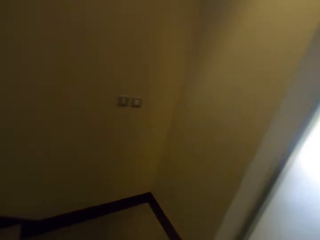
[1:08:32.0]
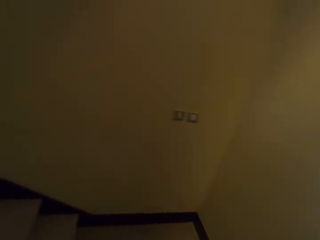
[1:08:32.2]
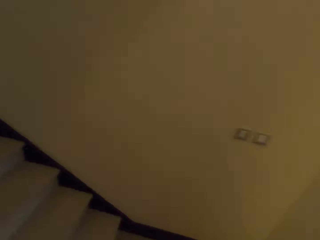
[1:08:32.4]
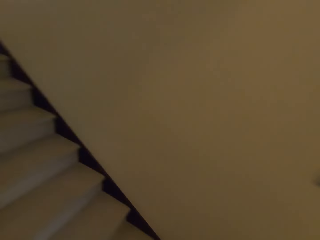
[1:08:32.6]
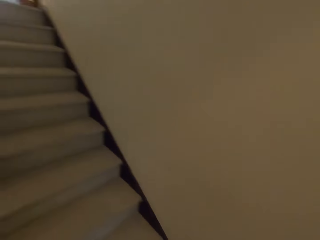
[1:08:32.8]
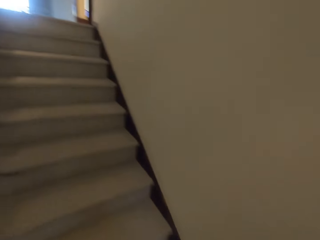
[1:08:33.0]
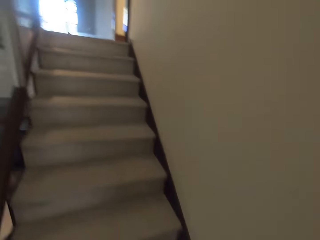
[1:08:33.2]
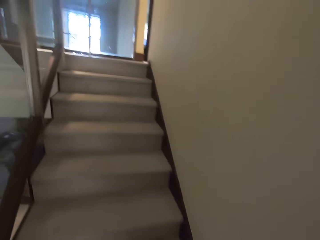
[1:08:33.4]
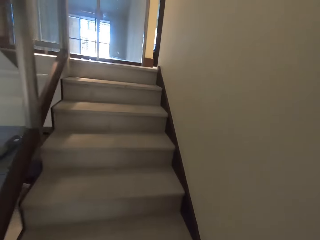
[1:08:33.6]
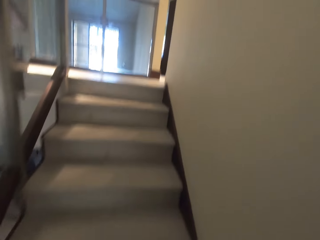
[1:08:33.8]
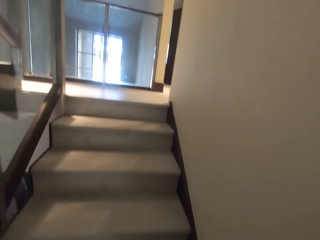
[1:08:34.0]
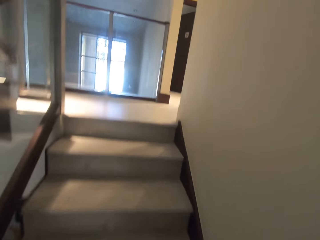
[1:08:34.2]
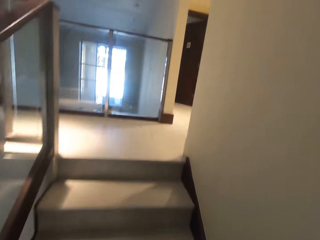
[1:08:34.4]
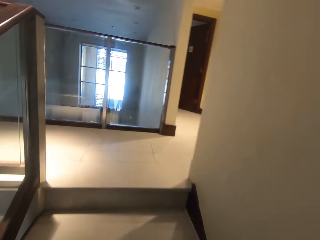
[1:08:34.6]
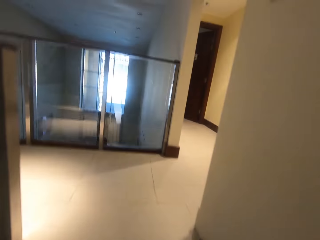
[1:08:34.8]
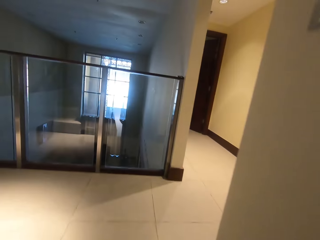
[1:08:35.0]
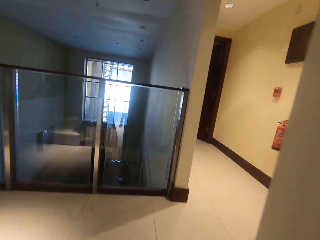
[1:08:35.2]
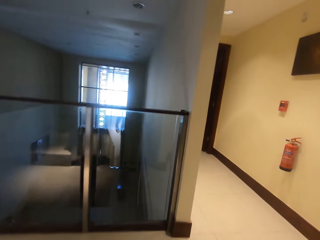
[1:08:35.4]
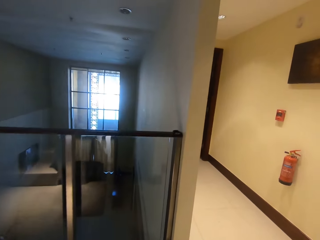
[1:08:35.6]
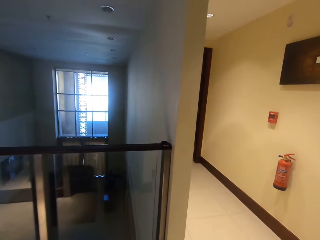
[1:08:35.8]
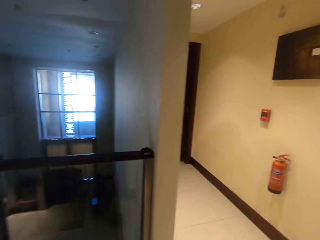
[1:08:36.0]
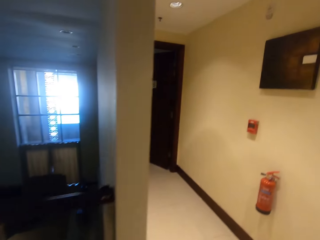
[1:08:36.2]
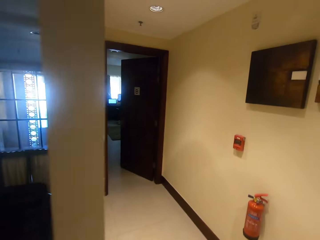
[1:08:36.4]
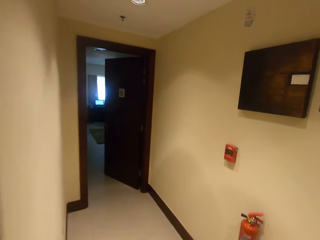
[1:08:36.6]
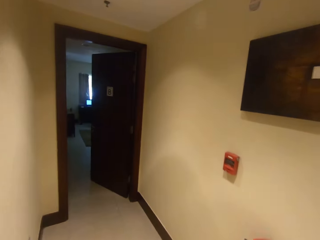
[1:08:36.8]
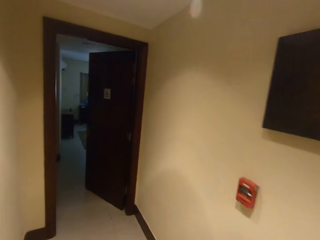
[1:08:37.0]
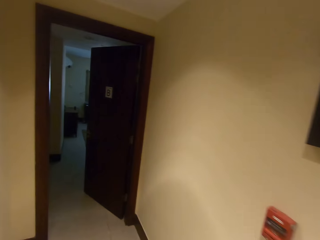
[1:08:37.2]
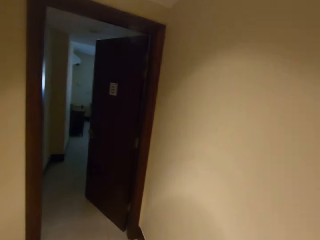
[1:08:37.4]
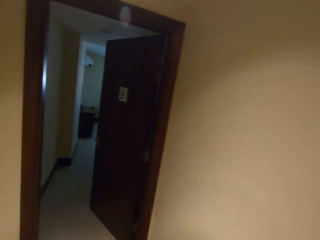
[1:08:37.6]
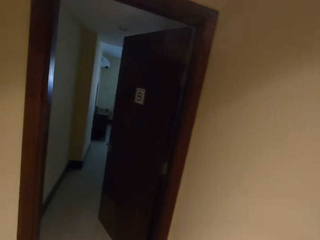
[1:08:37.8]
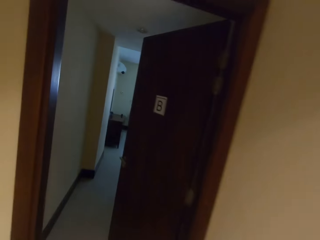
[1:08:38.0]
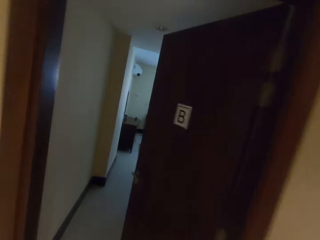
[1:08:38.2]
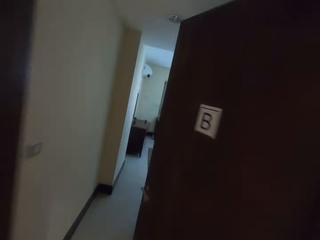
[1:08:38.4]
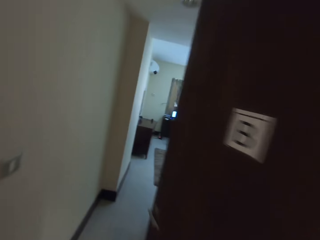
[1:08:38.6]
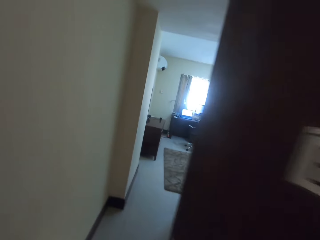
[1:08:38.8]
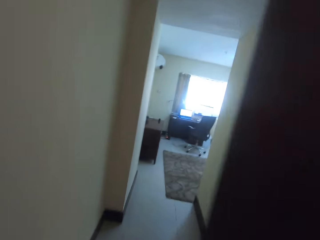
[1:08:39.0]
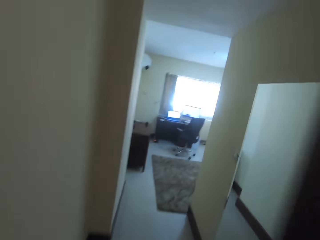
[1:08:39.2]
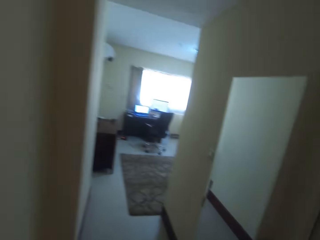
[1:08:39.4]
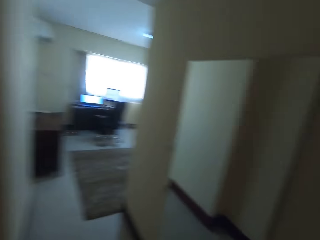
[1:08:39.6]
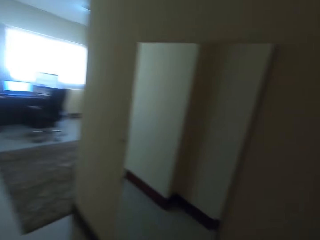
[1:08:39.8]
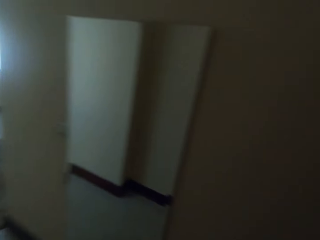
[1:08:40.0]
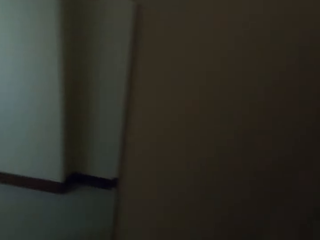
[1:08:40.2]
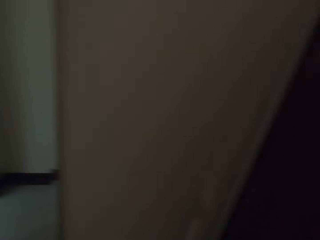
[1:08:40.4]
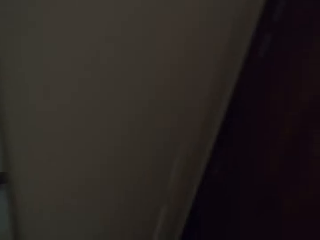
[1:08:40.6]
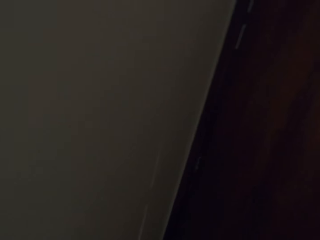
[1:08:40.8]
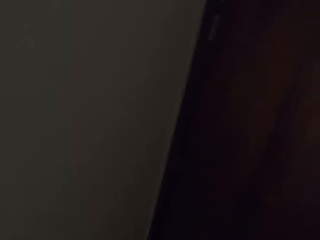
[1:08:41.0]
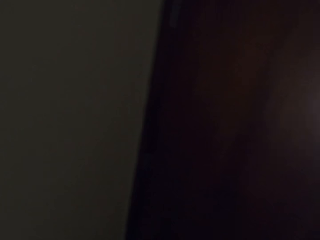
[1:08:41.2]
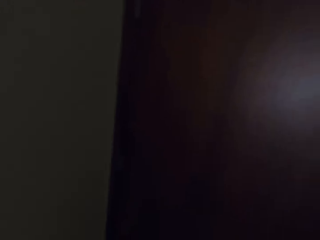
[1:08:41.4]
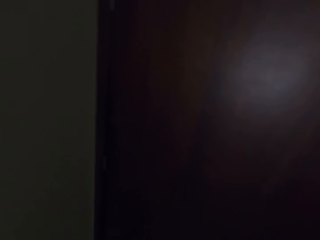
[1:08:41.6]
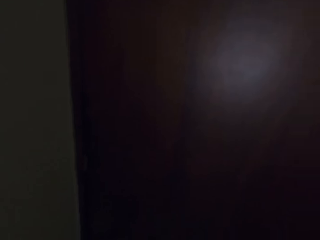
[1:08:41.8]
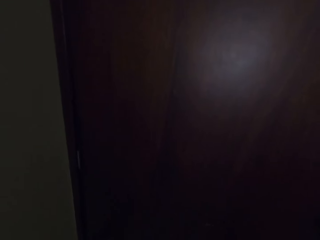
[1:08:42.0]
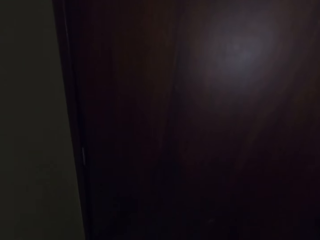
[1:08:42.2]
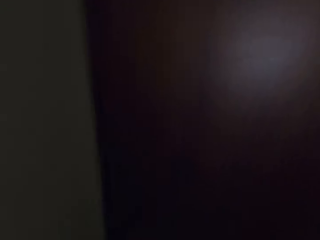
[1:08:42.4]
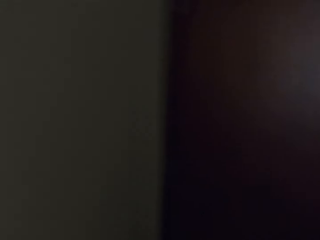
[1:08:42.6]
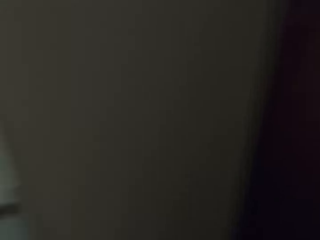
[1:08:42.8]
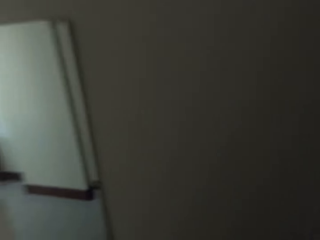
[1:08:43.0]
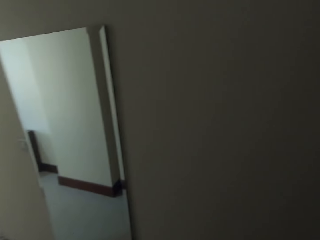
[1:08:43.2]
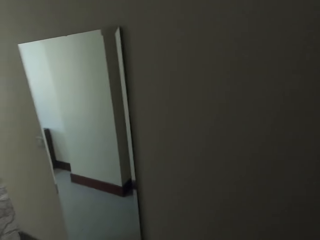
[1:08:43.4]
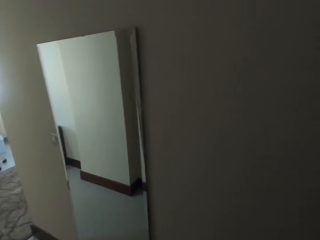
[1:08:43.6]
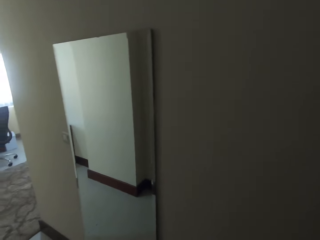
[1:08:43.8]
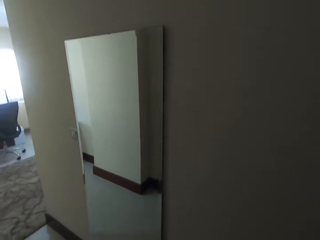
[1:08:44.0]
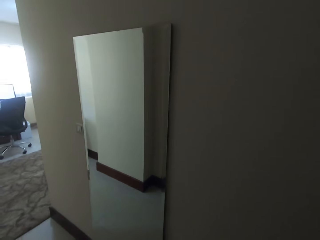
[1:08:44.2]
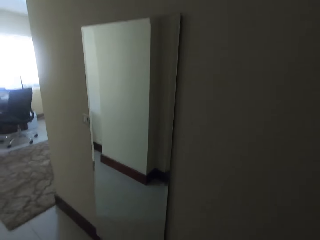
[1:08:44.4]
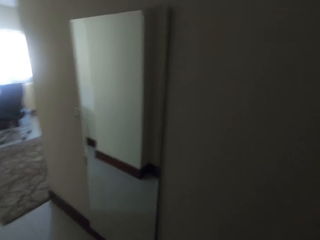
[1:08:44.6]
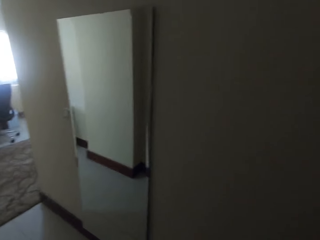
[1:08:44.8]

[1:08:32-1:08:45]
The camera wearer enters the bedroom. They close the door.

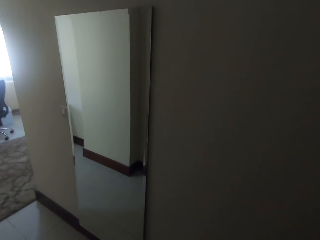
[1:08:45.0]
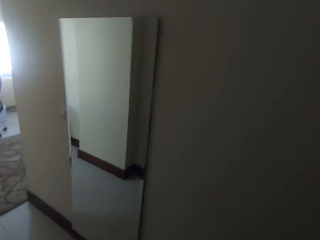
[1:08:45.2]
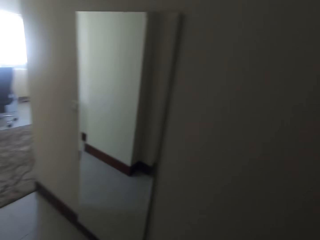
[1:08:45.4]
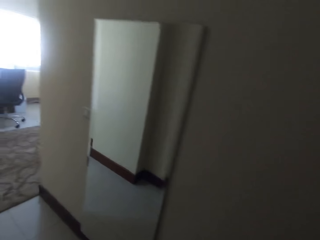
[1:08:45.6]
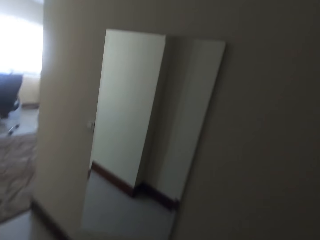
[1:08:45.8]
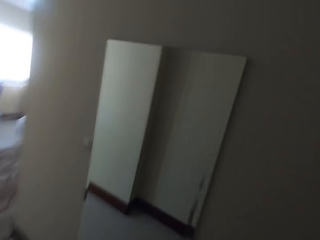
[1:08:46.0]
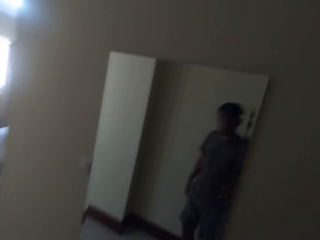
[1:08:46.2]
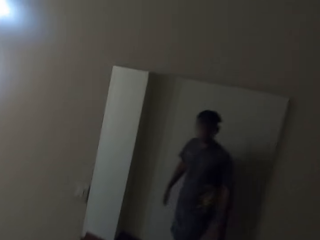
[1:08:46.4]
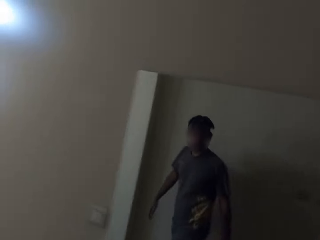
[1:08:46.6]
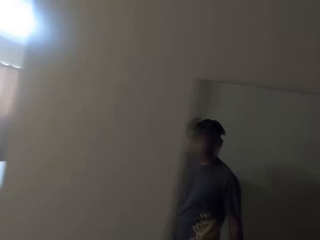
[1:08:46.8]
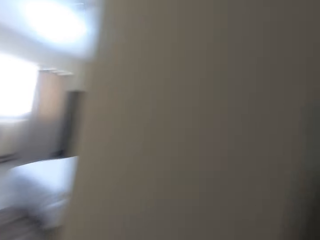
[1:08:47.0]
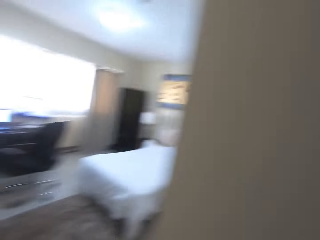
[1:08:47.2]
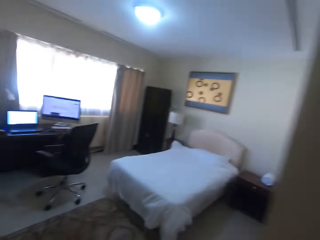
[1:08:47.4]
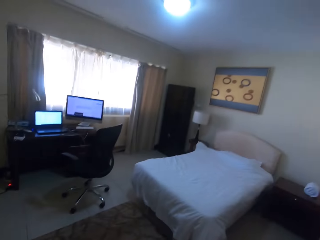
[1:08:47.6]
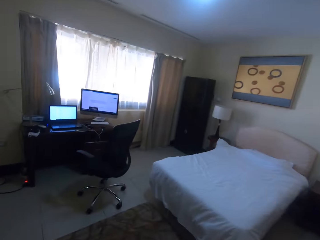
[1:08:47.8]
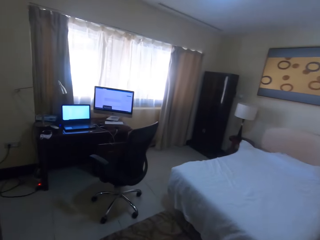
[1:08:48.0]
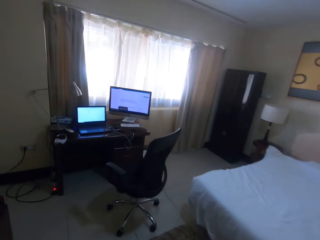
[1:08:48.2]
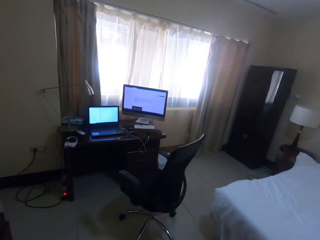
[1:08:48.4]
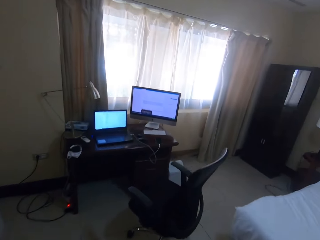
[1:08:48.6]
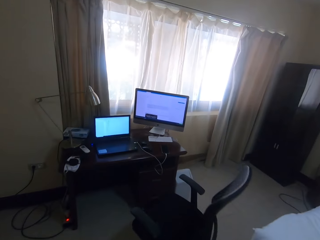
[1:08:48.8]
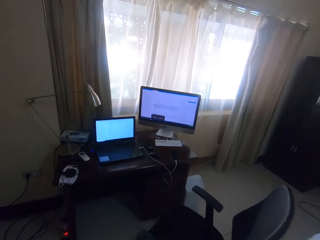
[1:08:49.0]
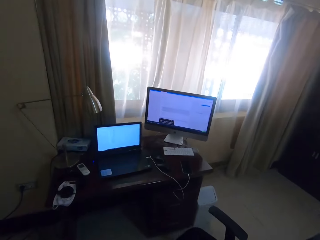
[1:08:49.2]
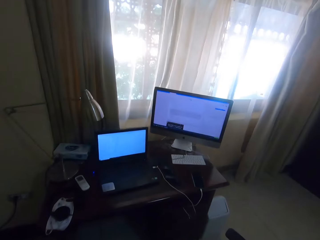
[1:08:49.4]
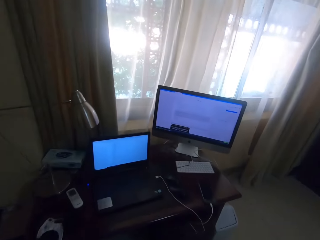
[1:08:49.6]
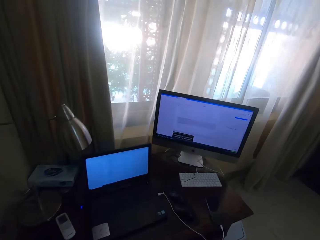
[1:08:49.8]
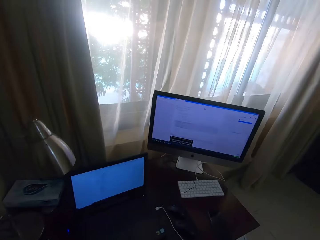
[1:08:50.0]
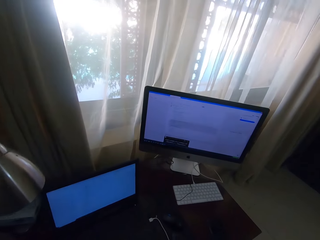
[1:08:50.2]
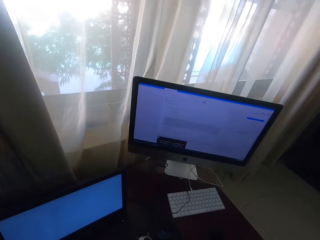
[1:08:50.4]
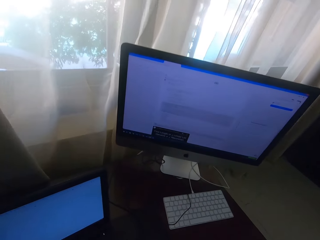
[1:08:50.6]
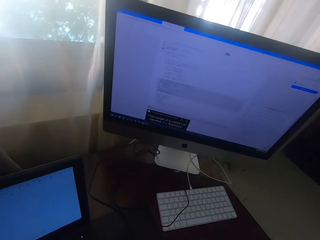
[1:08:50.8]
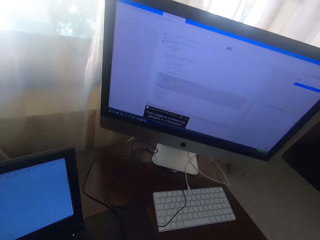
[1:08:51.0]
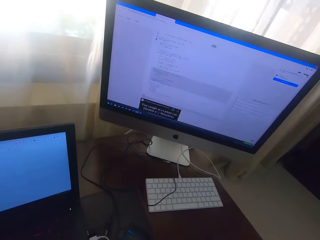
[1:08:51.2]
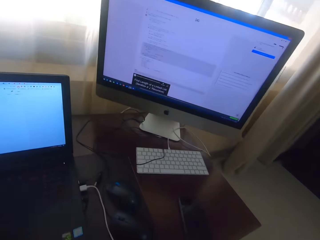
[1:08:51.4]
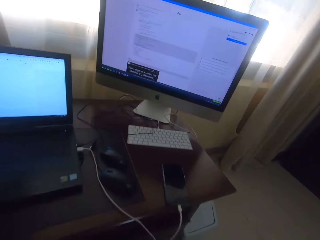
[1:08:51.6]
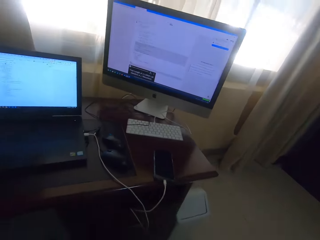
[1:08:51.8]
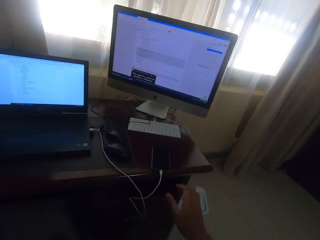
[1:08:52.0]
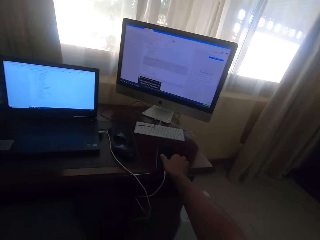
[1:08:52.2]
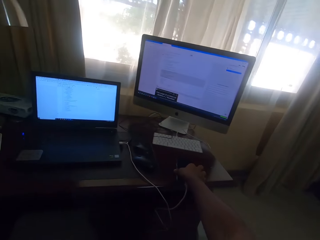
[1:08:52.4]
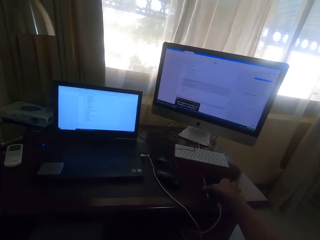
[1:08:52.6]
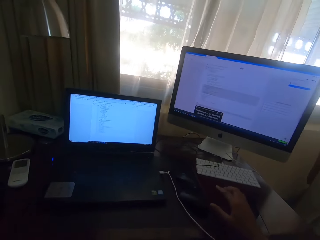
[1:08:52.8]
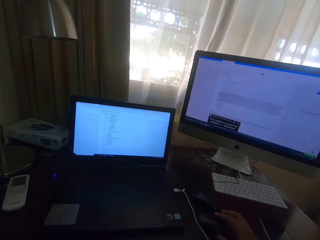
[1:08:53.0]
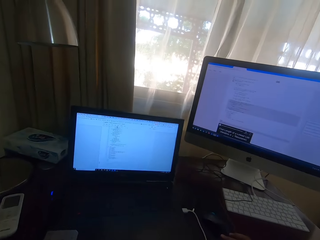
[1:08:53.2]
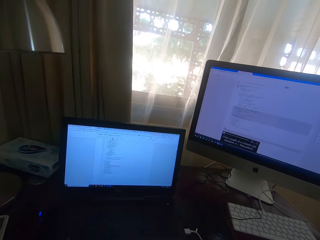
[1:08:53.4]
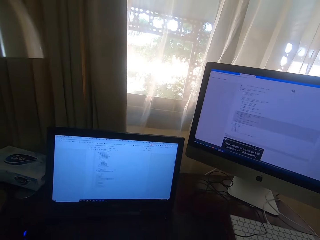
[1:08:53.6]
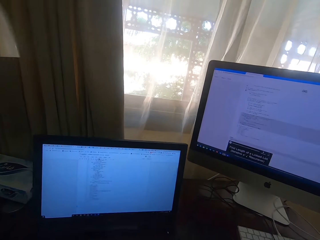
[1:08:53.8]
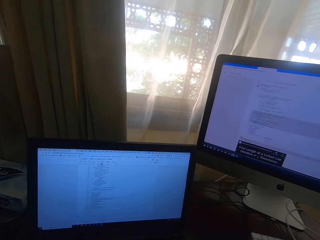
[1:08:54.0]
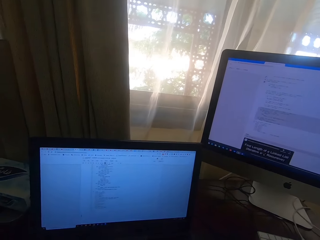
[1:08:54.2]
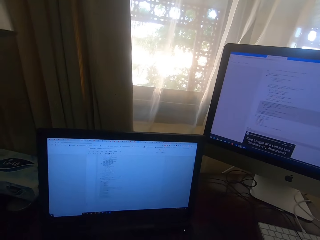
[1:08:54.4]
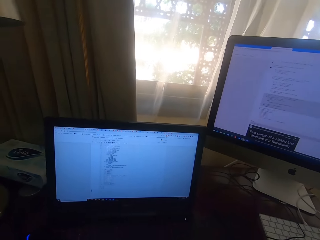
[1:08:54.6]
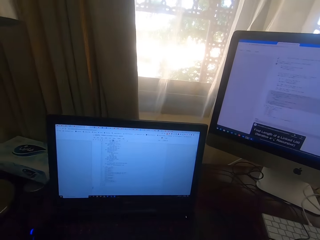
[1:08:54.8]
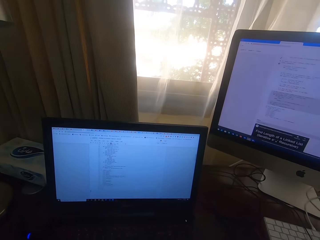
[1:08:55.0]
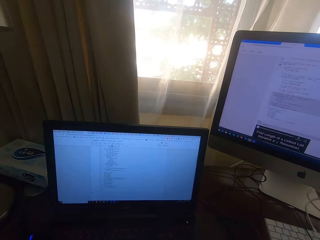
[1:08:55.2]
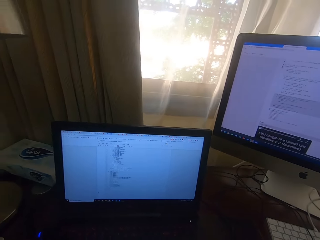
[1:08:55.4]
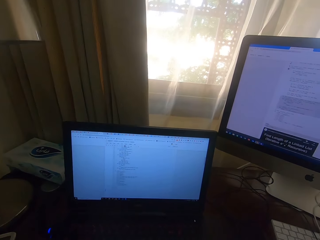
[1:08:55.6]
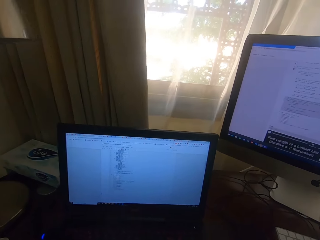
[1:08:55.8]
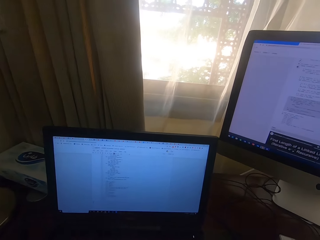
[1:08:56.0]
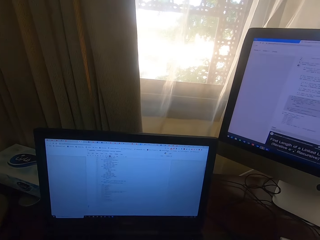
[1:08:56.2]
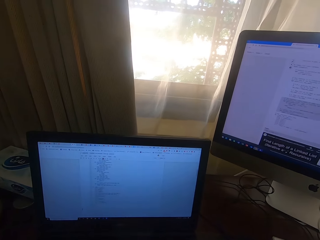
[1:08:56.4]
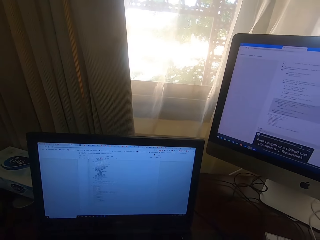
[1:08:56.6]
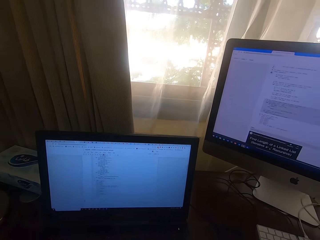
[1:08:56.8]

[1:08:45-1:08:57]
The camera wearer looks at himself on the mirror. He walks to his working station. He sits down. He grabs the phone. He touches the phone on the desk. He looks at the laptop.
